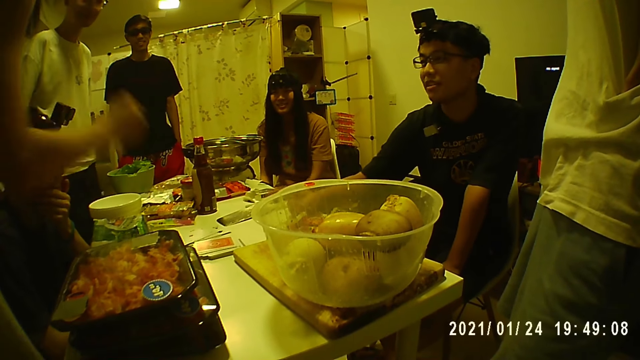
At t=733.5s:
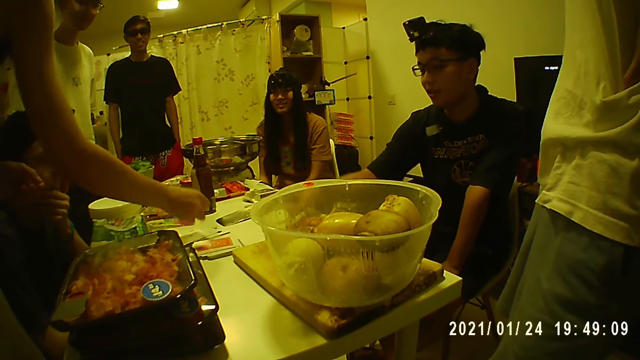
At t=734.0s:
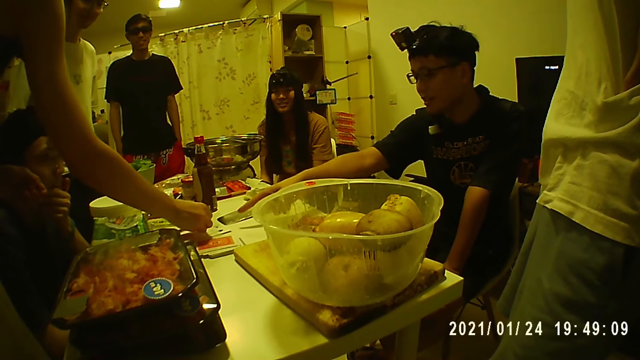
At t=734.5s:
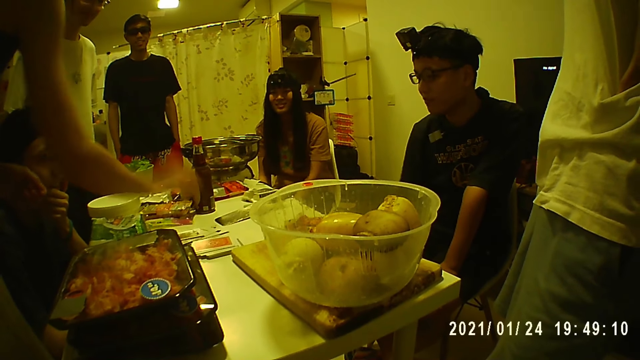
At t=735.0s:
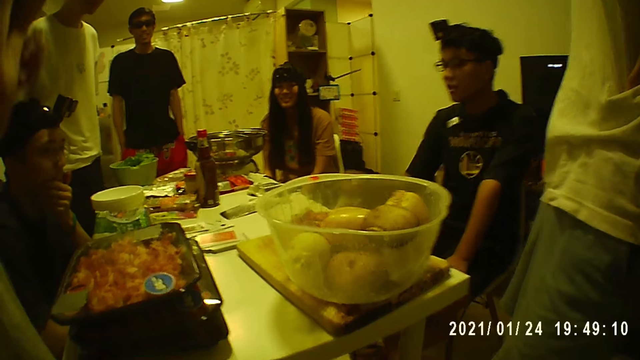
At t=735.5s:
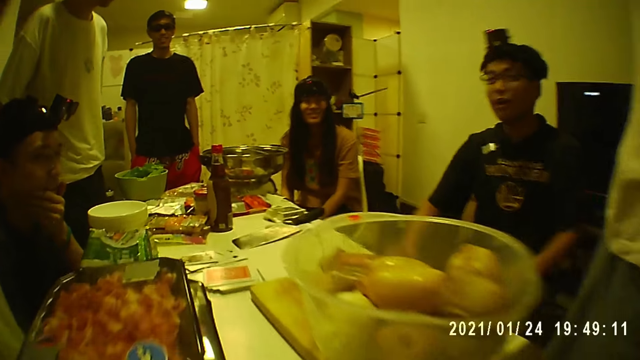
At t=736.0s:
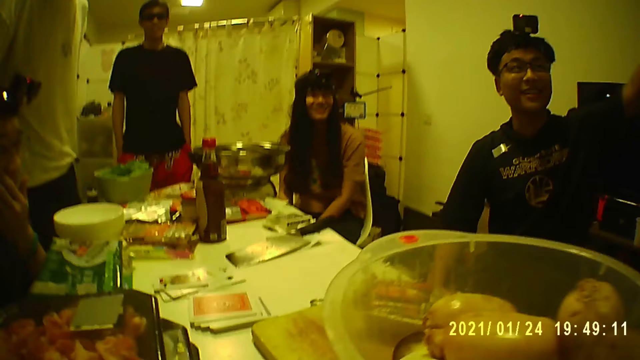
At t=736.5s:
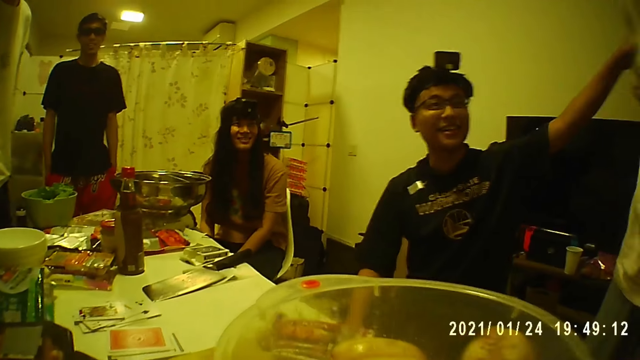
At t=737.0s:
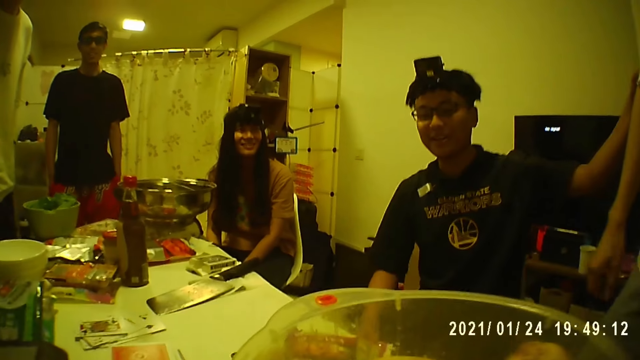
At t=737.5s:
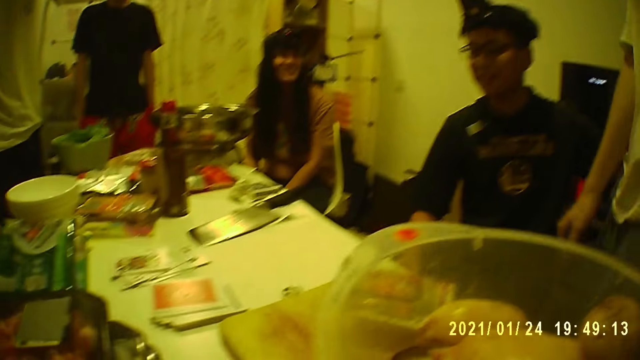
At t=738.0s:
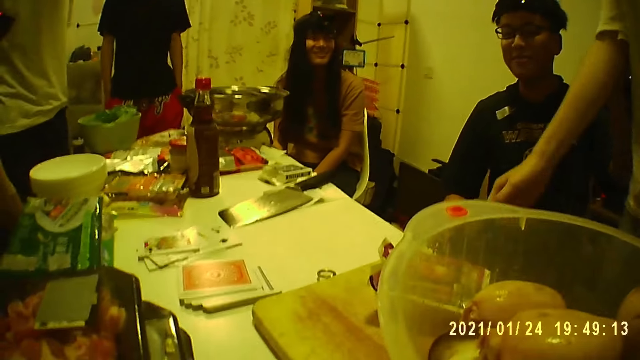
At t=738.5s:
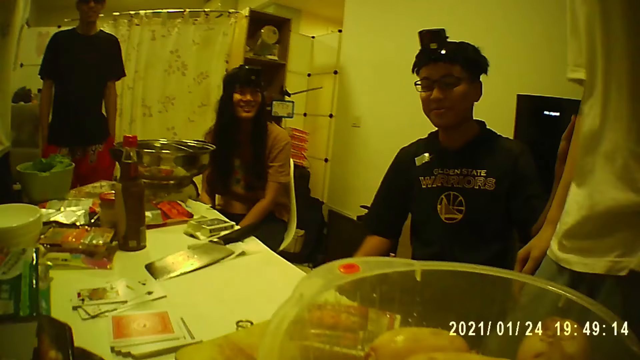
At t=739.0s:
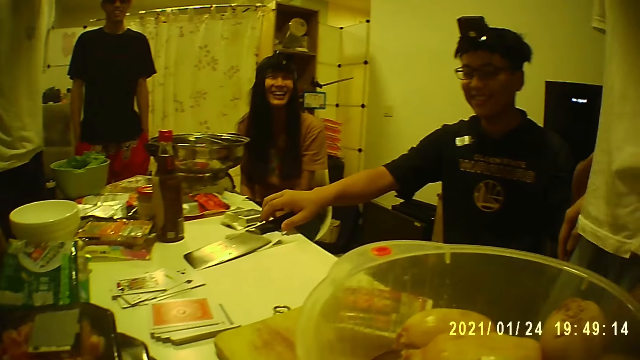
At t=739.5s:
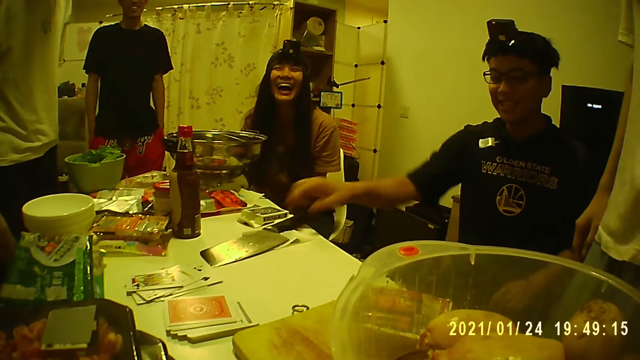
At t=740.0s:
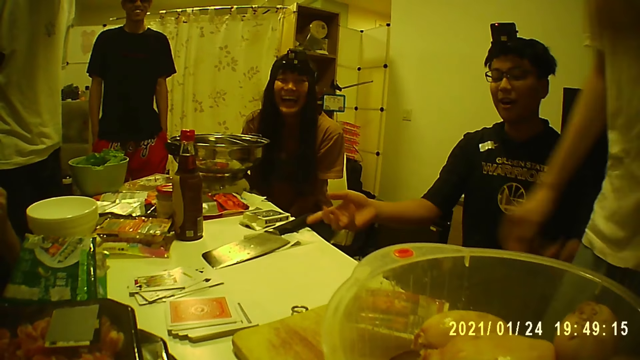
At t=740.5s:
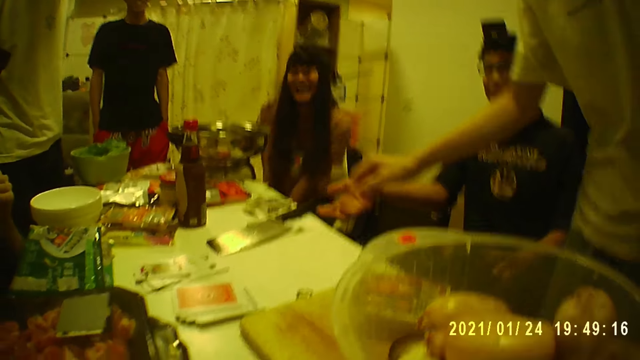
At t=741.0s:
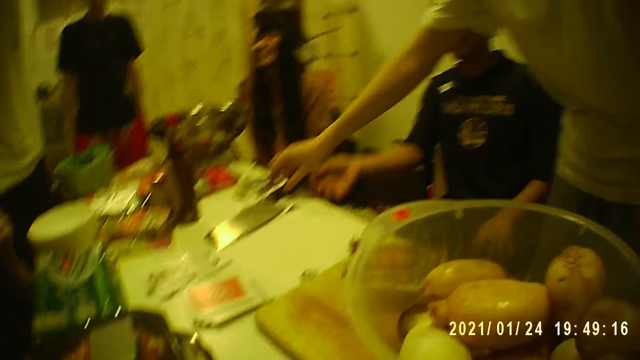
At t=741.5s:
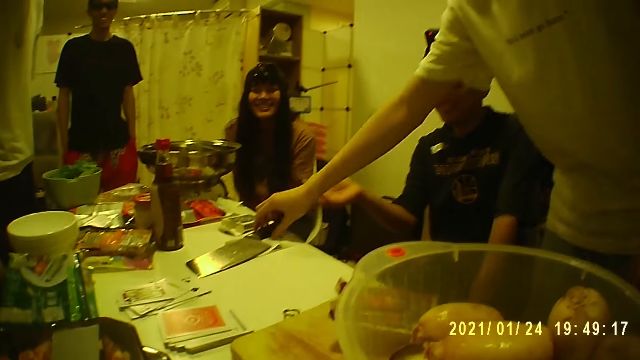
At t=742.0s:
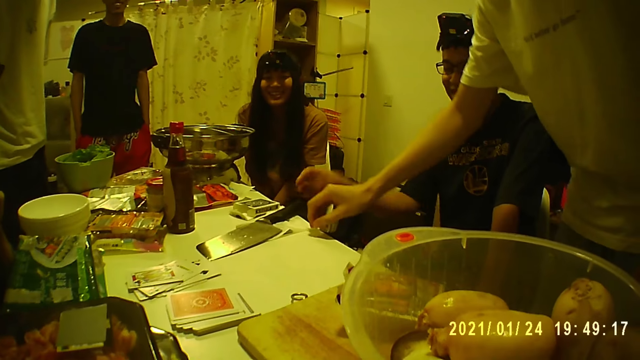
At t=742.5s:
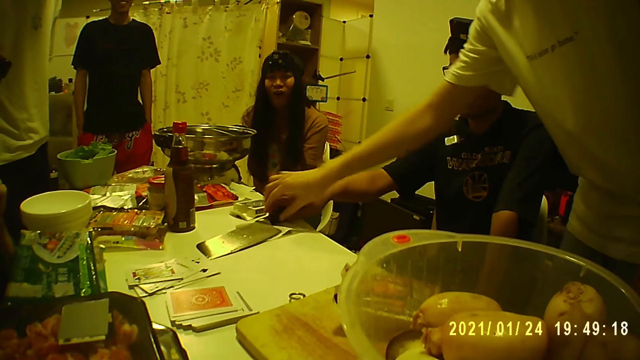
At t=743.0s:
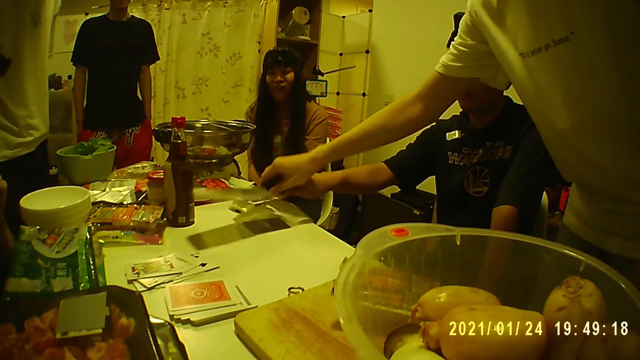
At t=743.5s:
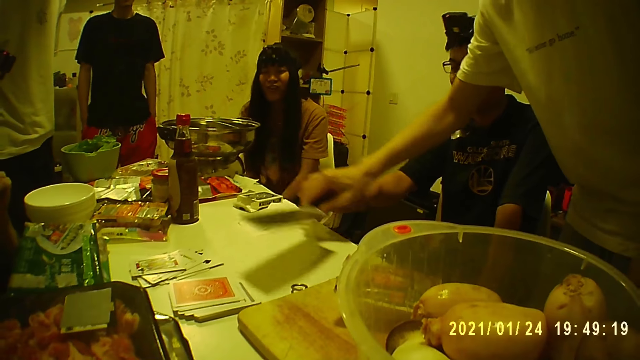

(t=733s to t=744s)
The woman puts the card on the table with her right hand. A person interacts with another person. A man pulls another man's arm with his left hand. The first person interacts with the other man. The first man touches the knife on the table with his right hand. The other man touches the knife on the table with his right hand. The first man picks up the knife from the table with his right hand. The other man picks up the knife from the table with his right hand.

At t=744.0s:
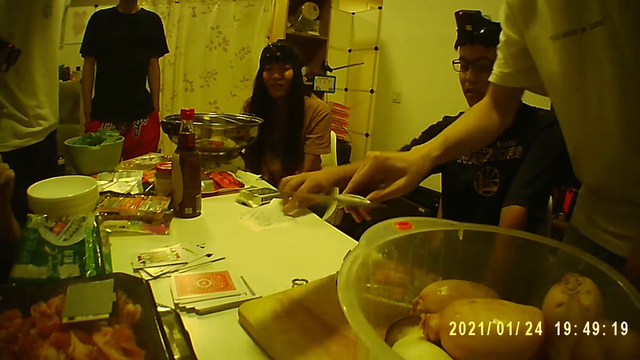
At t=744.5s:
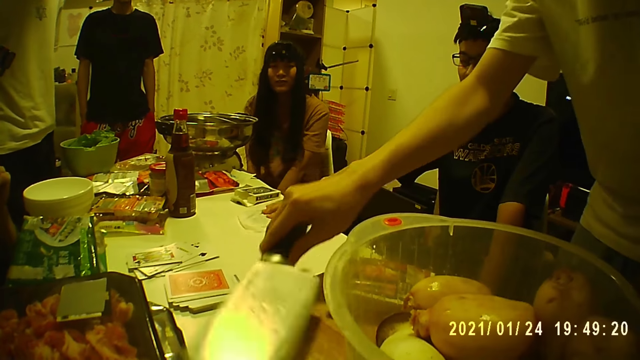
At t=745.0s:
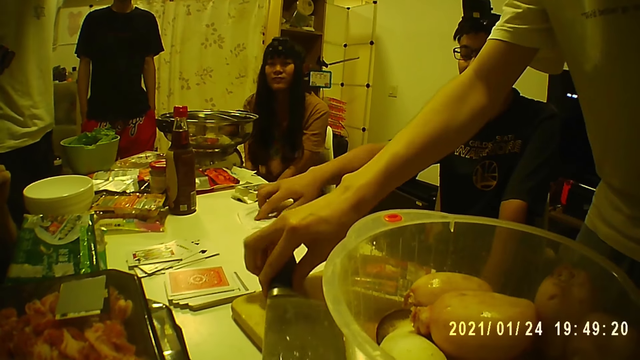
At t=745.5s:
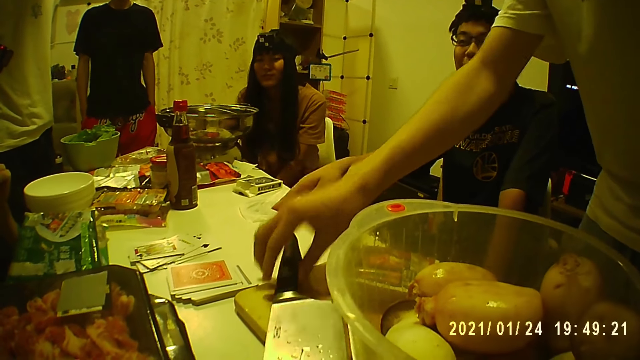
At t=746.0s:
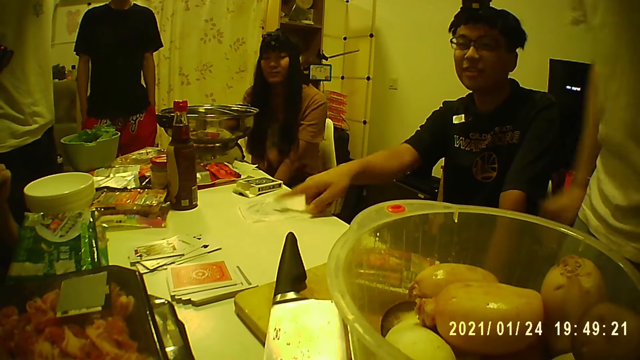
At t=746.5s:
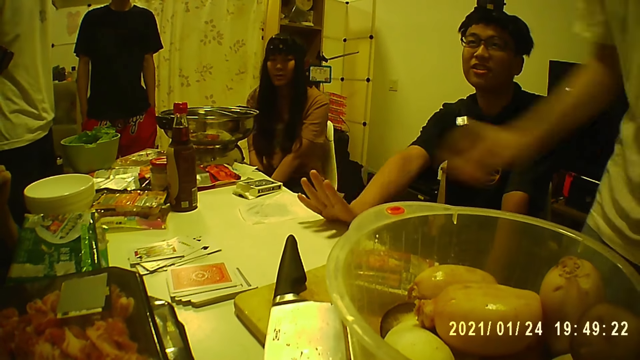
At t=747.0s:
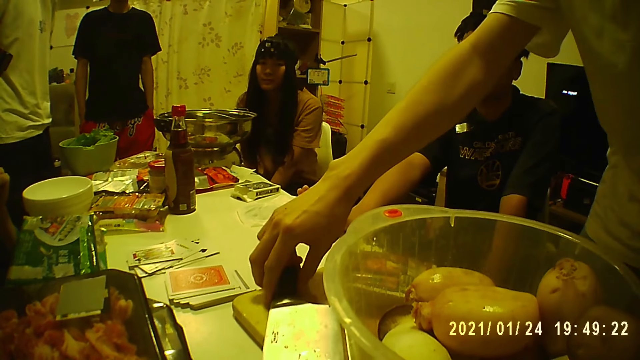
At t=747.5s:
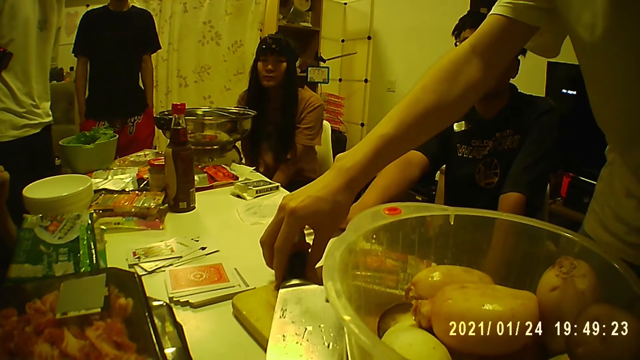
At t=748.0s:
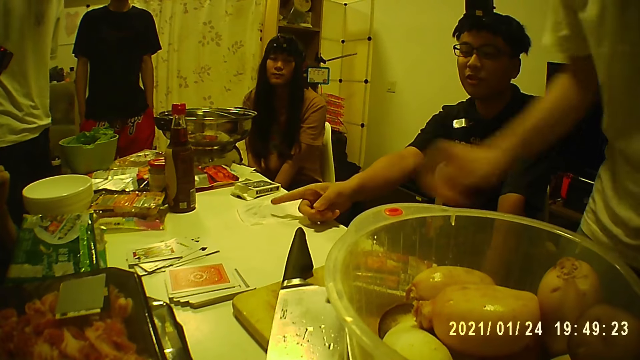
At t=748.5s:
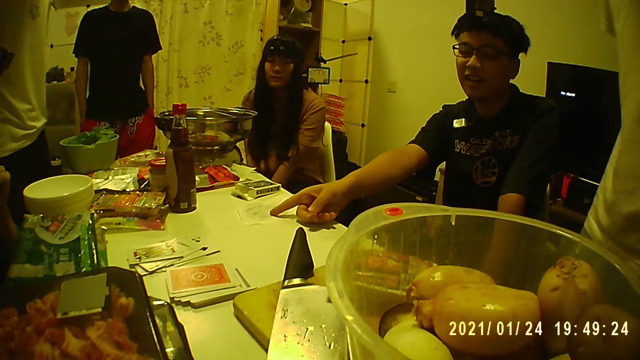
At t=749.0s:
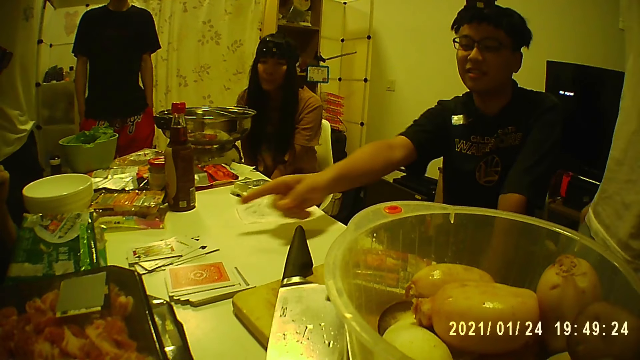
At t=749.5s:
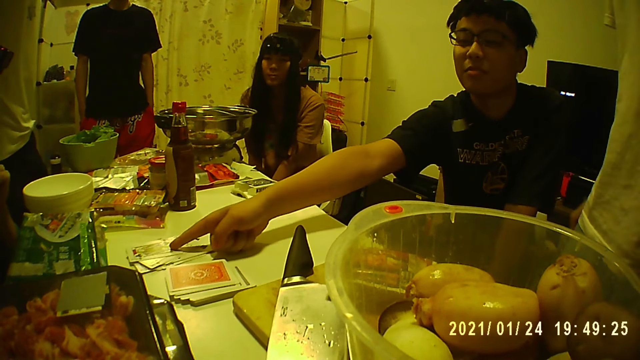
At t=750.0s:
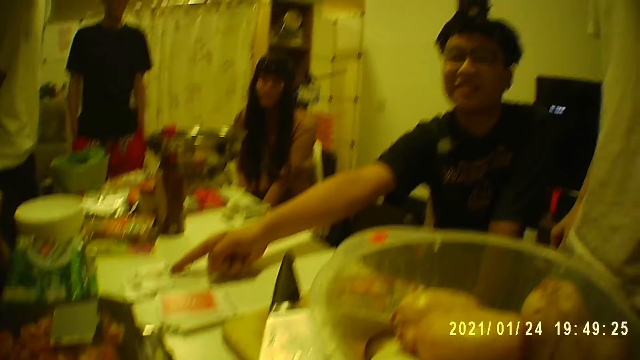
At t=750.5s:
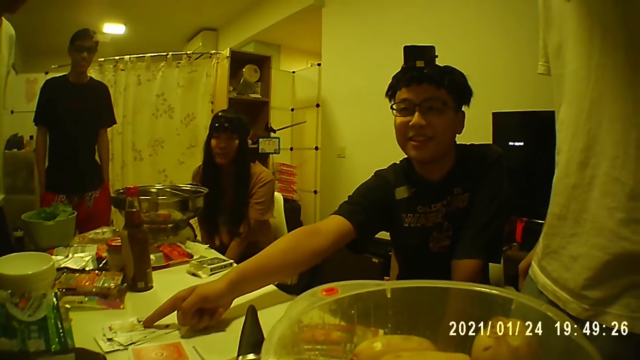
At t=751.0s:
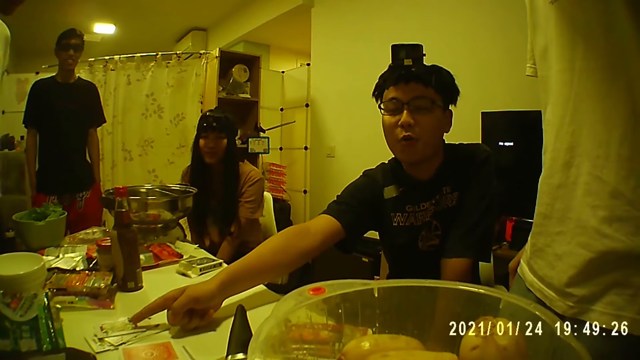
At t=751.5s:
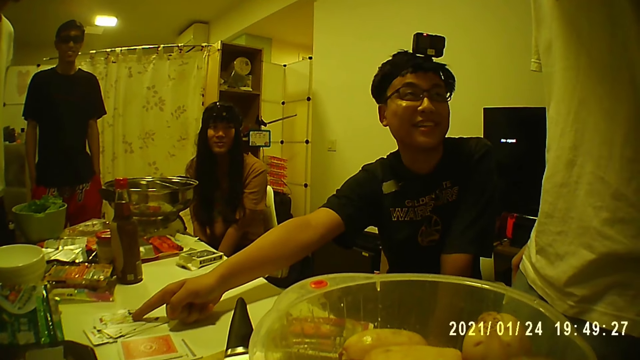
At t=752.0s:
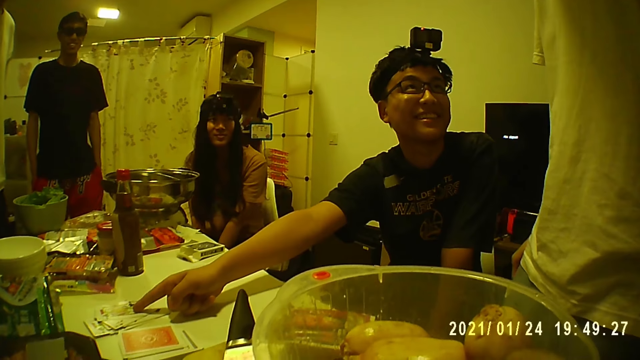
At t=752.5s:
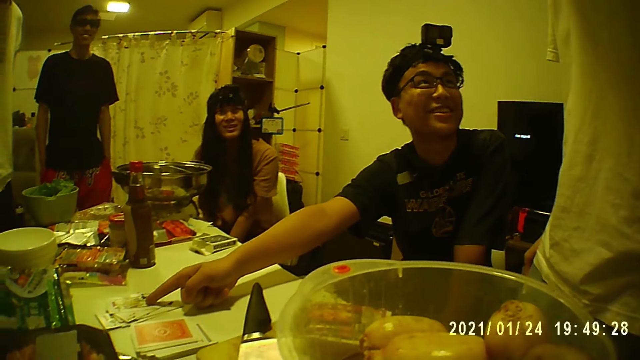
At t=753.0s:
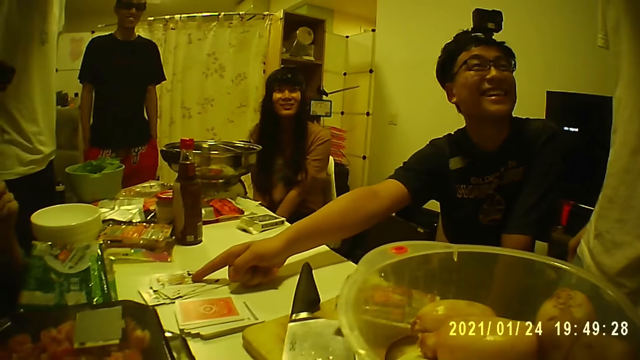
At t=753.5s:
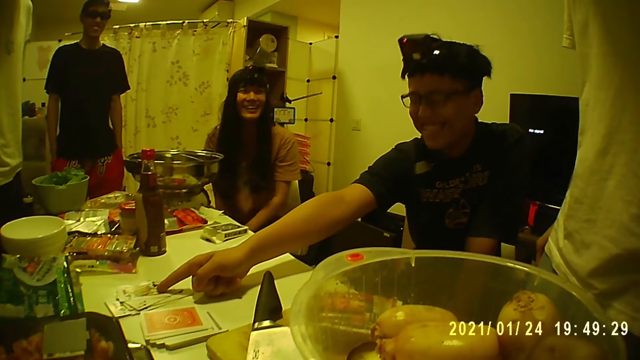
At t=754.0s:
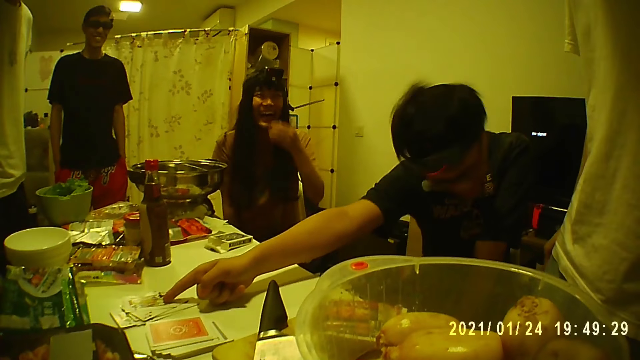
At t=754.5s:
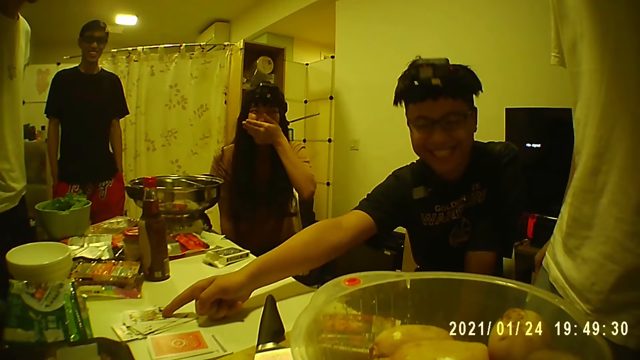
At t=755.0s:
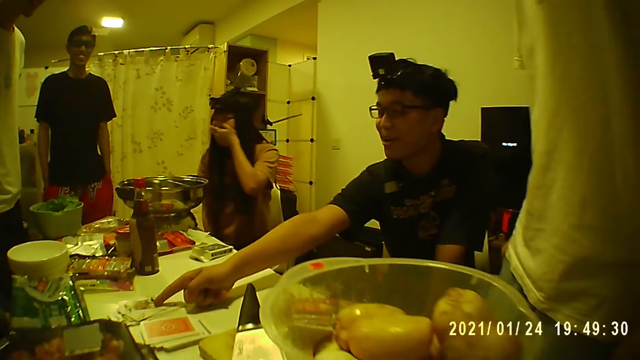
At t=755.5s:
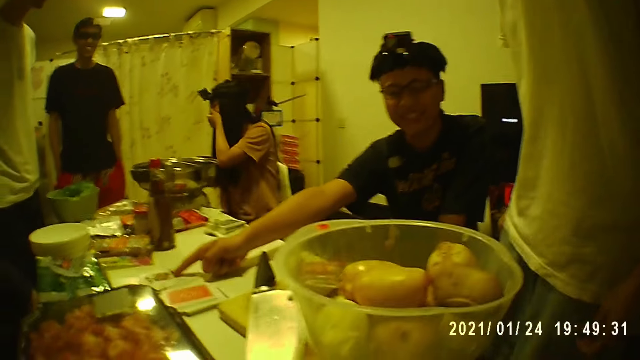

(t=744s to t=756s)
A man puts the knife on the chopping board with his right hand. Another man taps the paper on the table with his right hand. He gestures with his right hand. The first man adjusts the knife on the chopping board with his right hand. A person interacts with another person. The second man taps the cards on the table with his right hand. The first person points to the cards on the table. The first person interacts with the first man.
